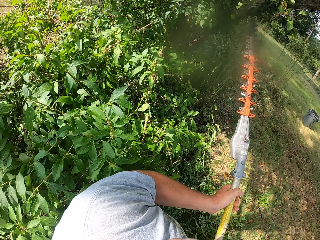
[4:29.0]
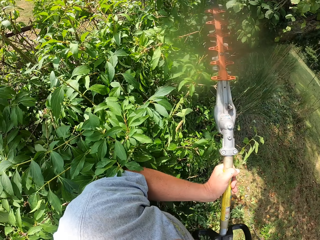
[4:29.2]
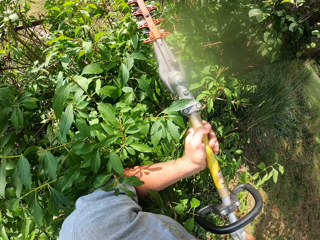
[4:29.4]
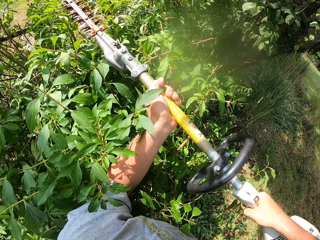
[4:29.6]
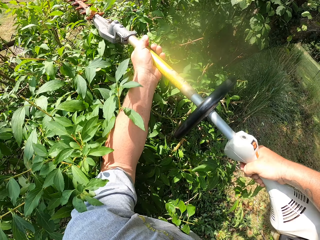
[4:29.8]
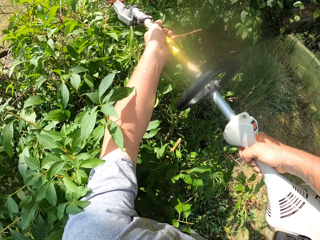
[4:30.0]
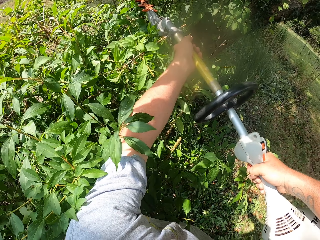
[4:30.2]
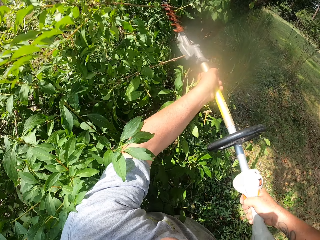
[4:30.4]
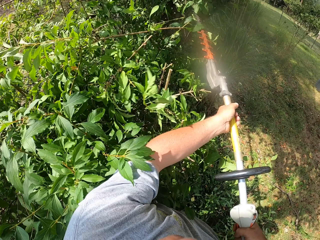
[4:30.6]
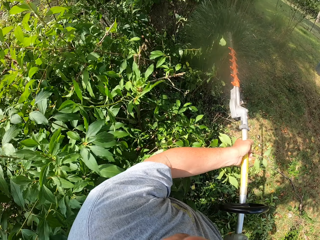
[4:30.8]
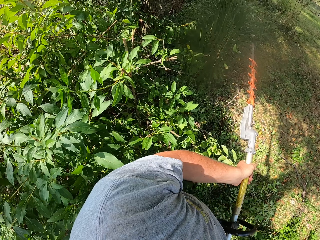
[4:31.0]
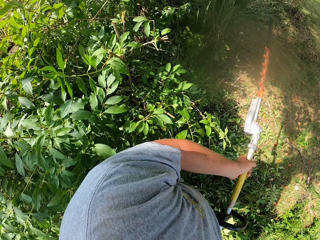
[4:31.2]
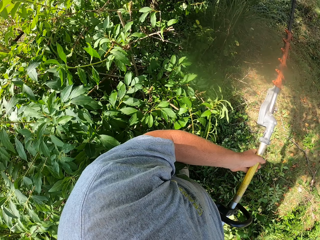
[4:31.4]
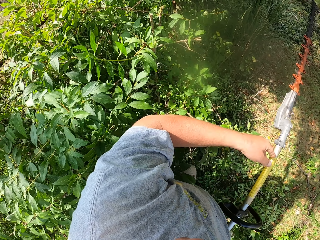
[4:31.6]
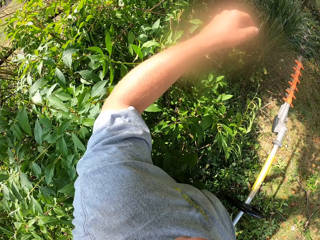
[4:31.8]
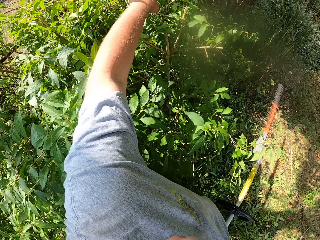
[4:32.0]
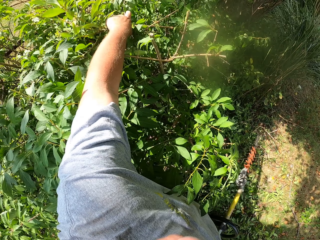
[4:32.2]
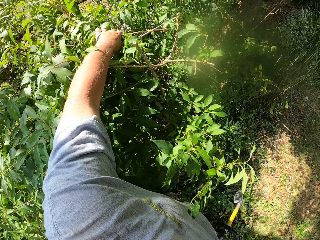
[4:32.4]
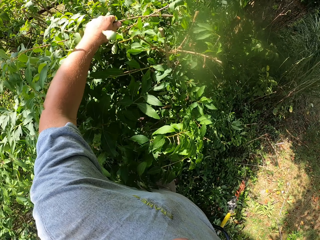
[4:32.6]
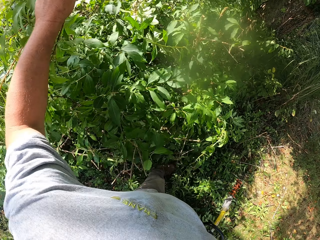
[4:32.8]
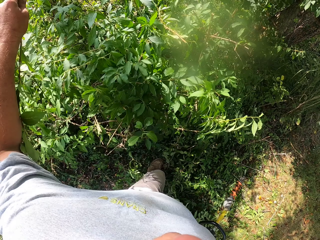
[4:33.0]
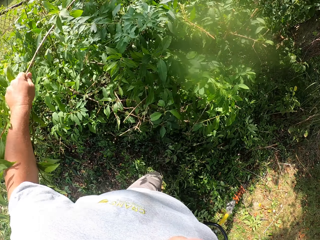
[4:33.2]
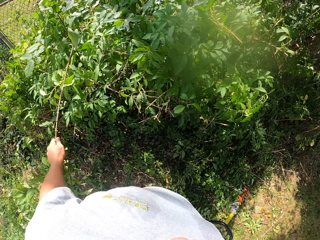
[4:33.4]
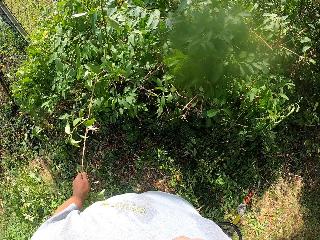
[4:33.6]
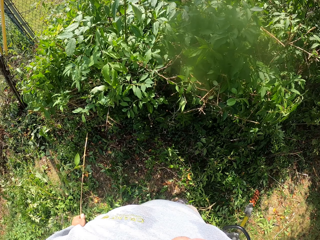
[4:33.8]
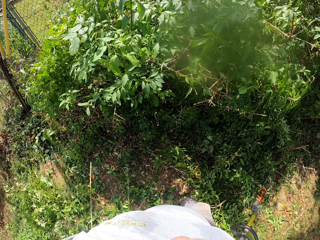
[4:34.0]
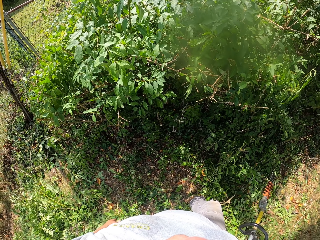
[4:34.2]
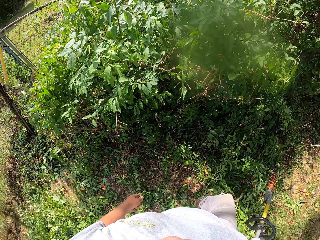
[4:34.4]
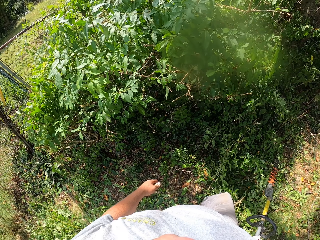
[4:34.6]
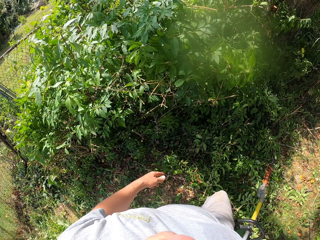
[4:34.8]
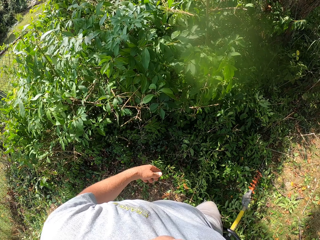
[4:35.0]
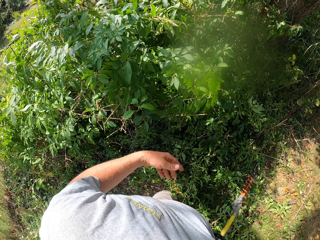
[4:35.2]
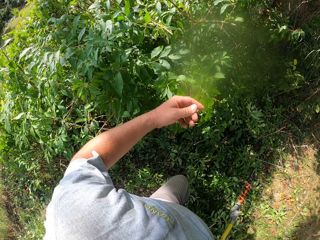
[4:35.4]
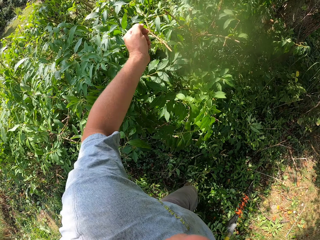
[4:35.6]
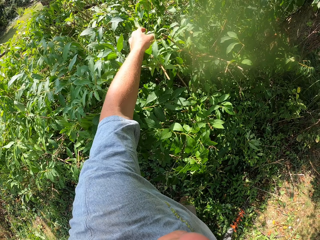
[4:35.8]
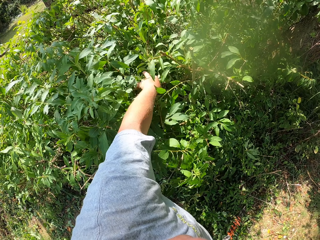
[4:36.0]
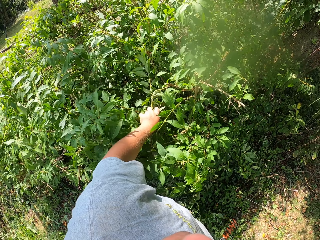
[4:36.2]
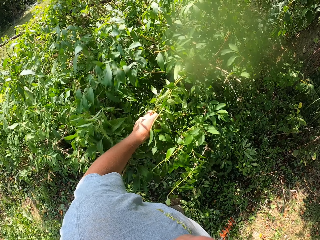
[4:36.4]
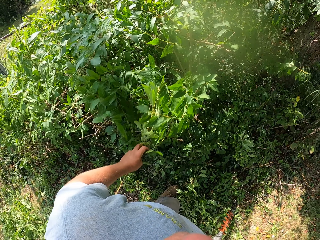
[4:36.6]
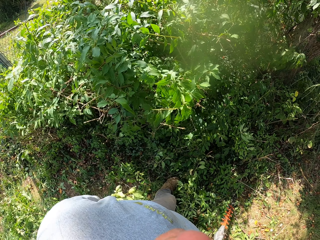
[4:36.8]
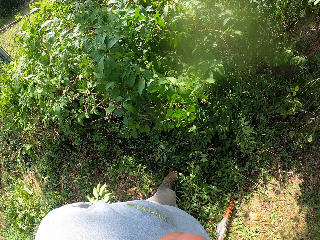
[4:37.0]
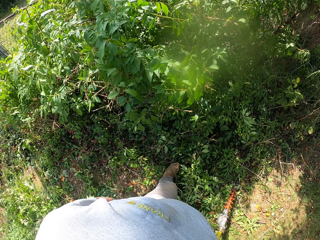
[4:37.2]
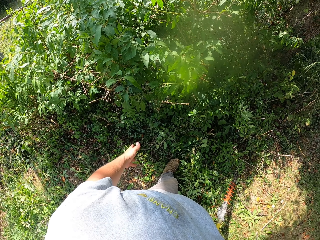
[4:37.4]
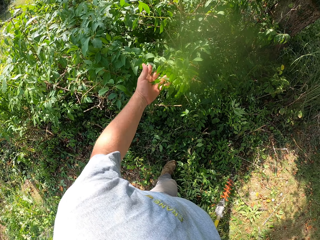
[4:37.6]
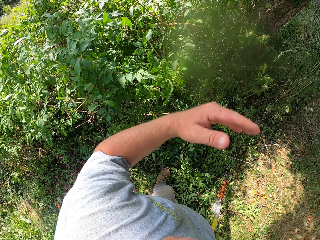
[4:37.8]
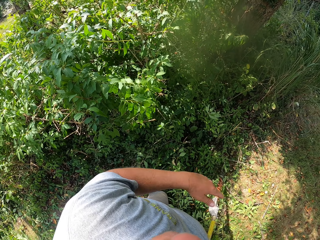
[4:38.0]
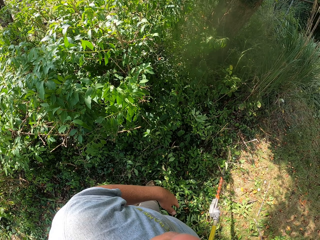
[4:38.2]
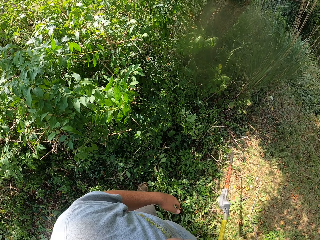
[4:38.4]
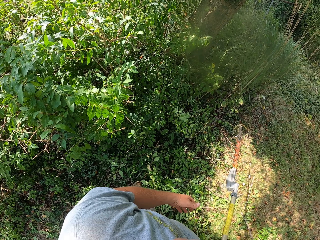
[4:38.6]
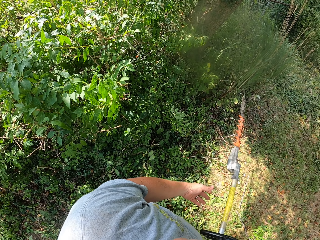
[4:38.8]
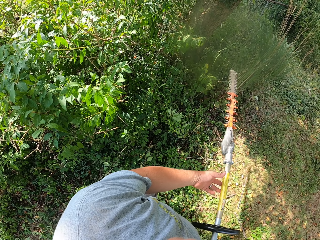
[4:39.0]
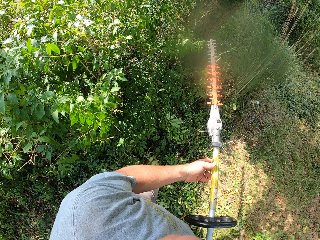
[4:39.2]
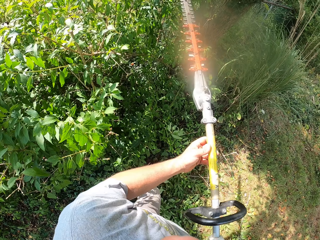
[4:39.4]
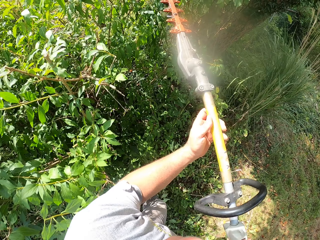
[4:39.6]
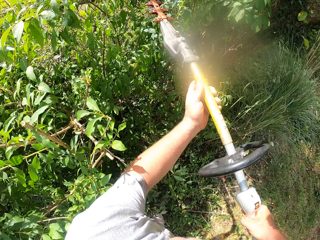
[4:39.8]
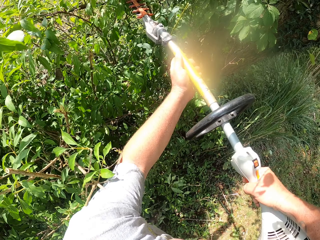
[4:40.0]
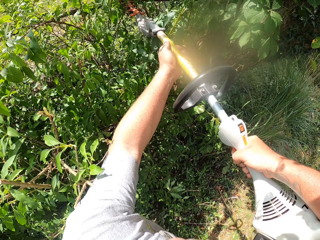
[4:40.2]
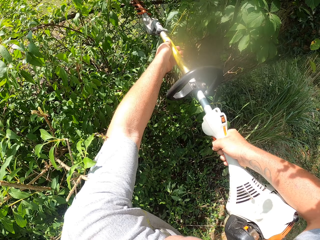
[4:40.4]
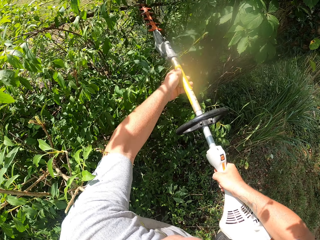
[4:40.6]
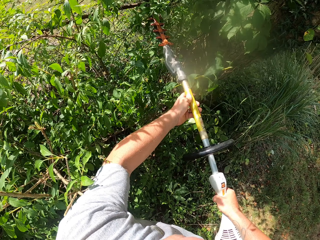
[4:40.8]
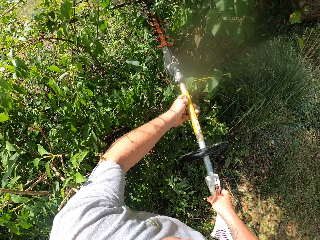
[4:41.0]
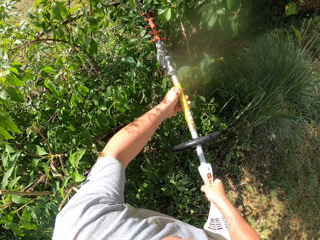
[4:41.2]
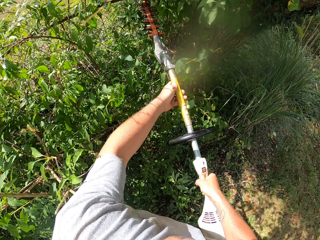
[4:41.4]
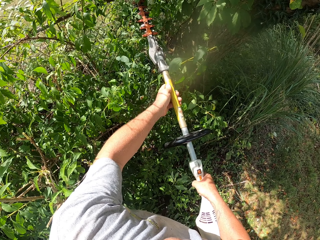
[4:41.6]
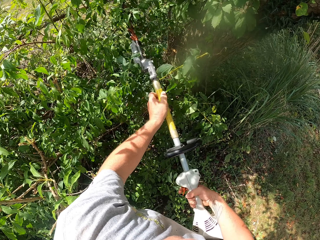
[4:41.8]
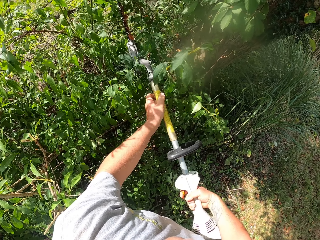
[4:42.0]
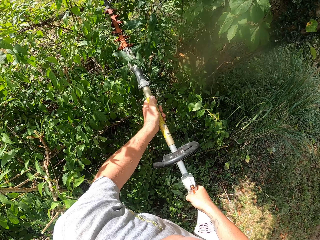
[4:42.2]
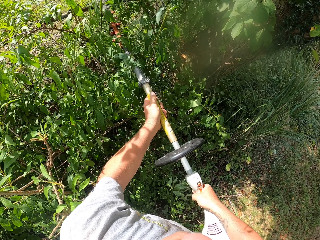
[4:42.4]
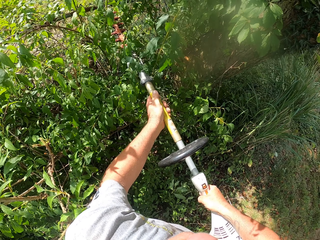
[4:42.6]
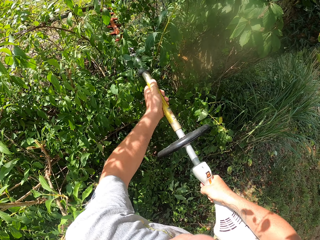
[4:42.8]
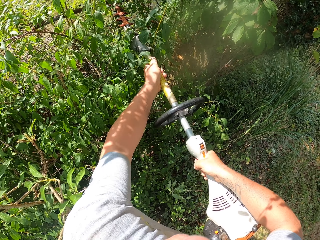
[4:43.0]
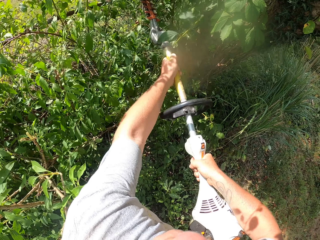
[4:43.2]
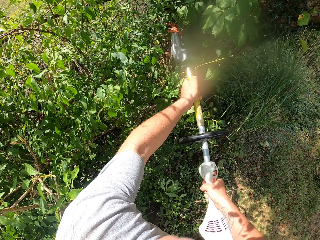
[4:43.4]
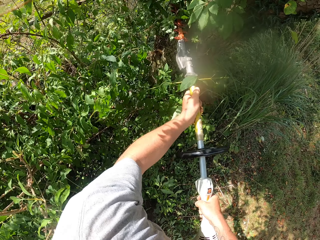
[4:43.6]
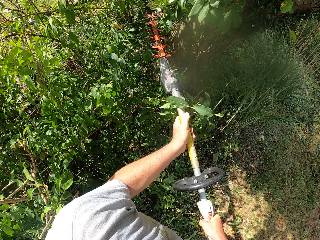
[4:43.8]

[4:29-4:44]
The camera wearer picks the bush with the hand and throws the bush on the ground. They pick the bush with the hand and throw the bush on the ground. They cut the bush with the brush cutter.

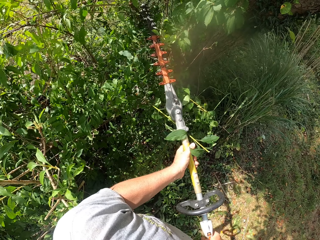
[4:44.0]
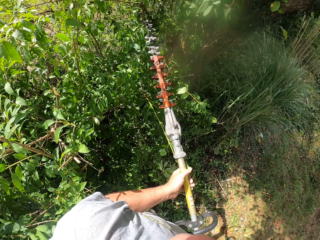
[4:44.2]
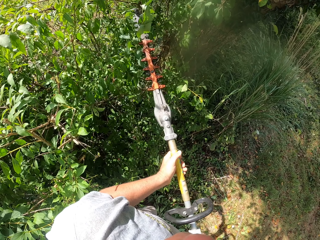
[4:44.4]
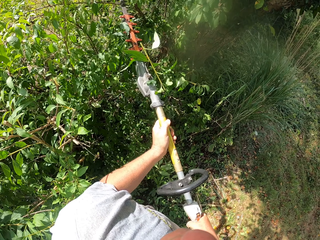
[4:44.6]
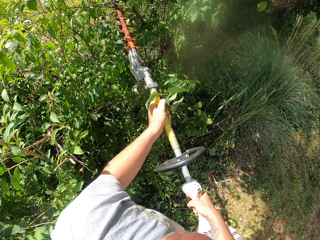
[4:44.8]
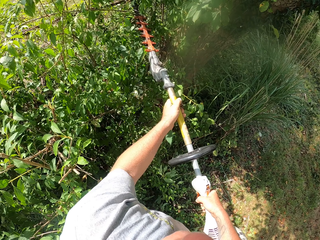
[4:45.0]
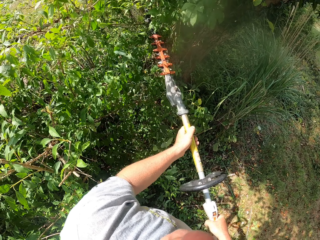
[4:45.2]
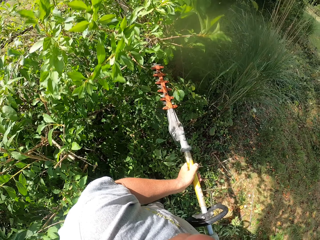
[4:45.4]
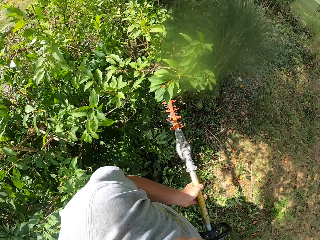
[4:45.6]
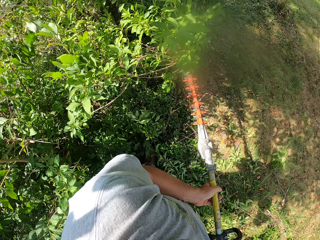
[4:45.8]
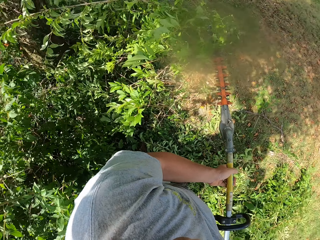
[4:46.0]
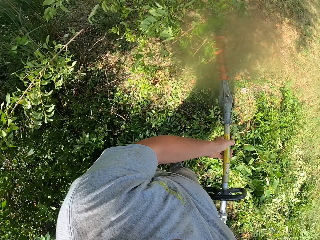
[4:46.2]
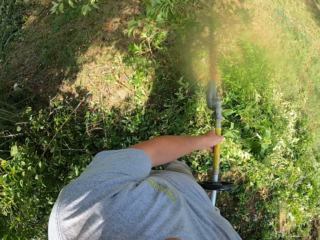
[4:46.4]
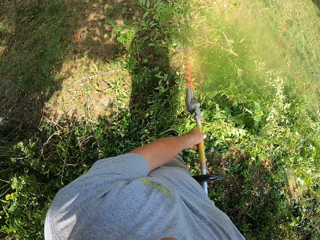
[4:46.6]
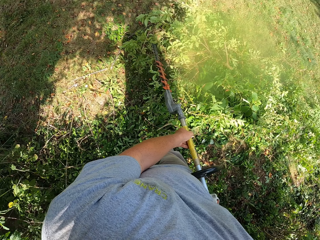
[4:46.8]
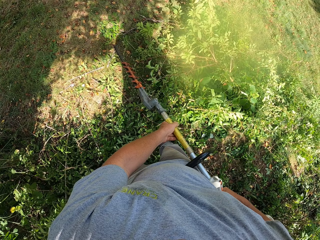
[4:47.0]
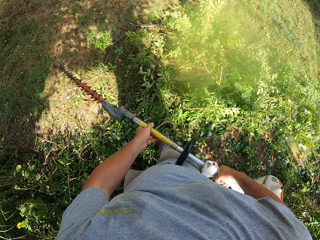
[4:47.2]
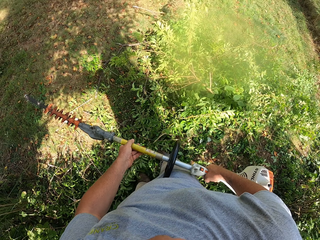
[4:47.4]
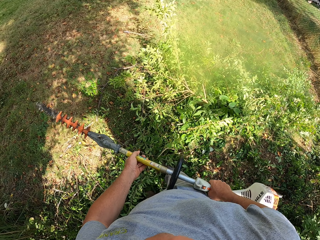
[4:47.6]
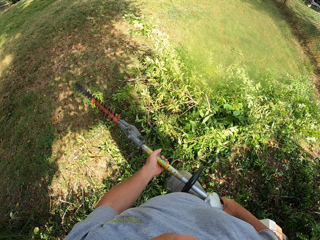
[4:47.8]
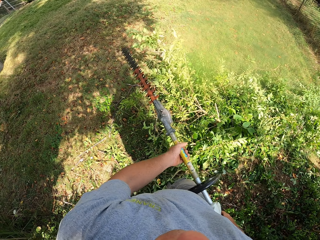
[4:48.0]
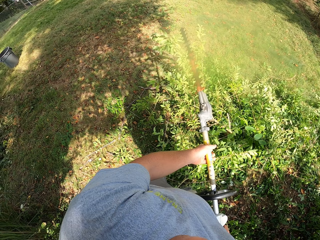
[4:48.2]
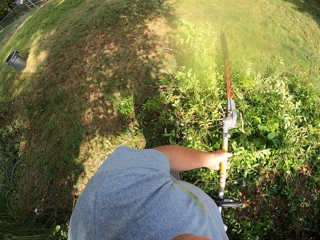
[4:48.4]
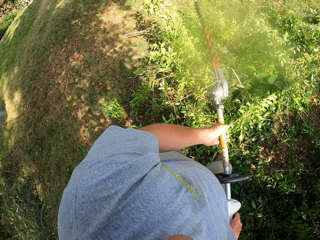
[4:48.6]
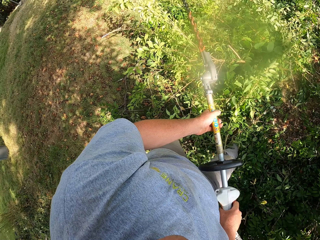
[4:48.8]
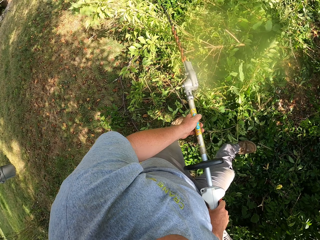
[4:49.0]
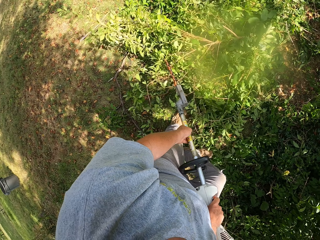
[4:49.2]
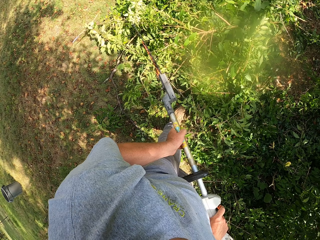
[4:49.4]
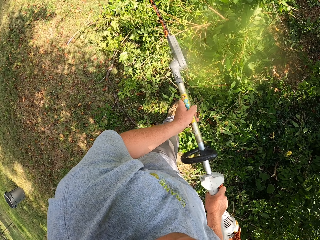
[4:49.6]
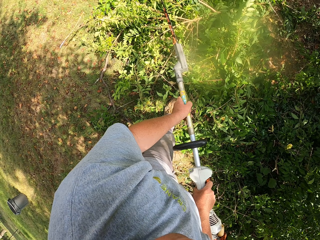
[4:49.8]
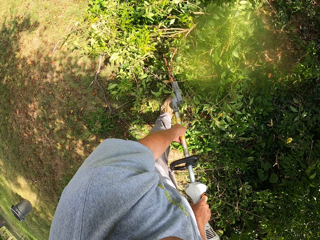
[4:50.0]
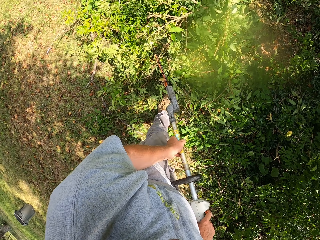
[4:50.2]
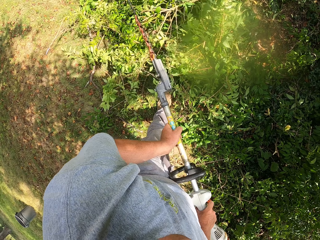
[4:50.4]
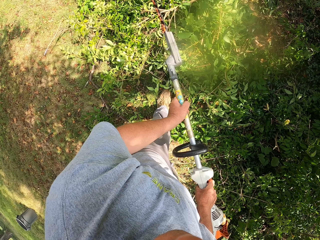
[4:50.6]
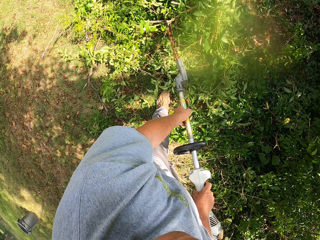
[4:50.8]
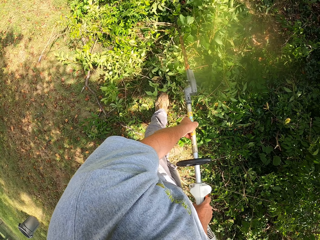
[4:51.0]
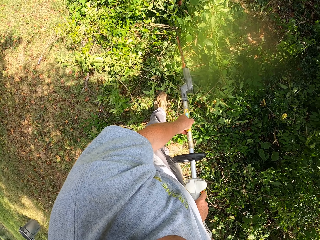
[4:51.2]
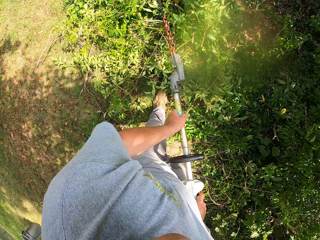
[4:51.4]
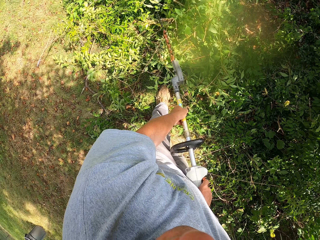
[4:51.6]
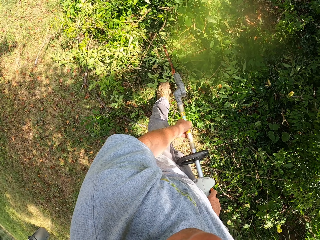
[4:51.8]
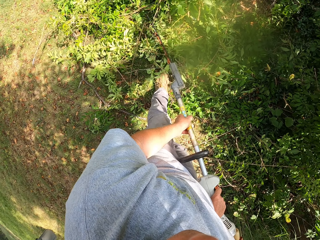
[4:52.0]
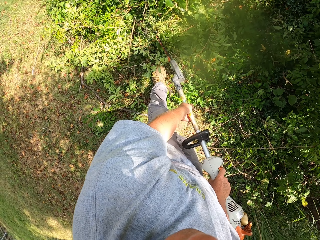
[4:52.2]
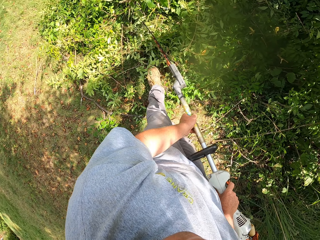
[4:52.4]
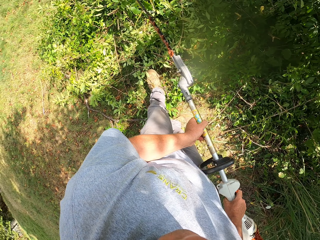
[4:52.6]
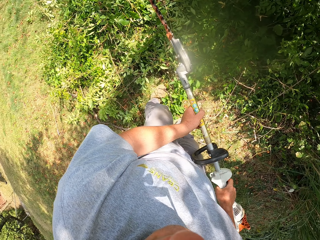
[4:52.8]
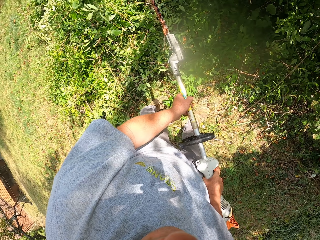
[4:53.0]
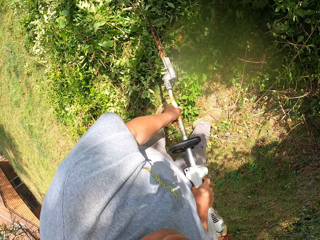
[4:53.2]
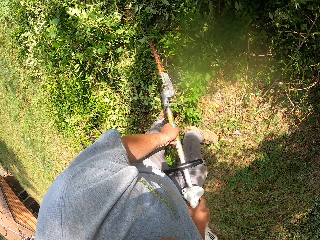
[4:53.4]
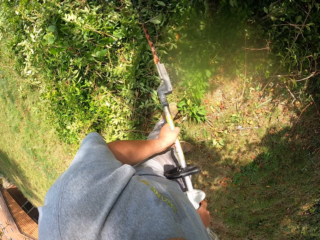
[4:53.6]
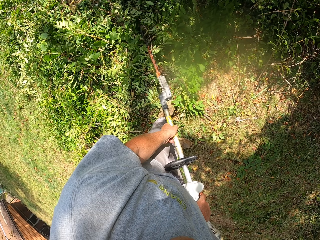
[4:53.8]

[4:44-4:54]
The camera wearer throws the branches on the ground. They cut the branches into pieces.
